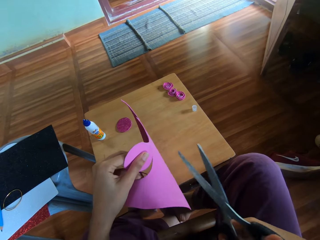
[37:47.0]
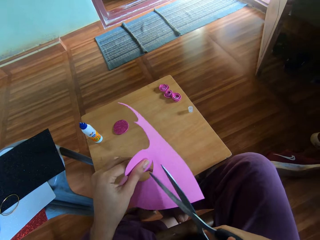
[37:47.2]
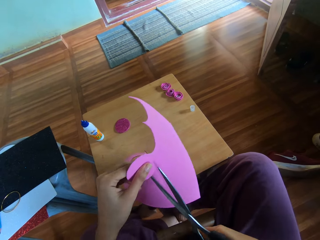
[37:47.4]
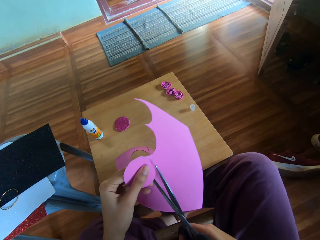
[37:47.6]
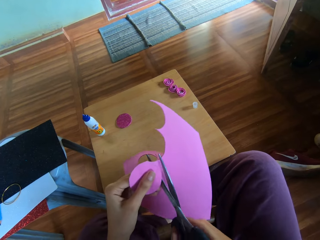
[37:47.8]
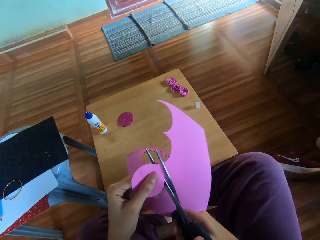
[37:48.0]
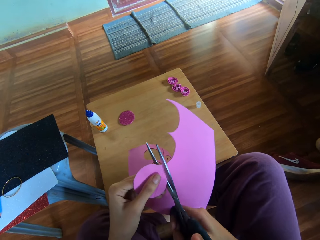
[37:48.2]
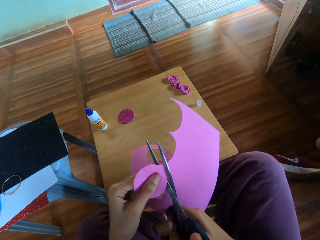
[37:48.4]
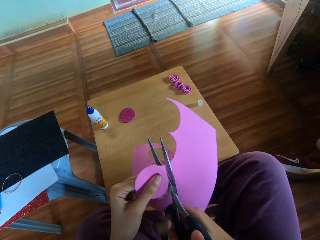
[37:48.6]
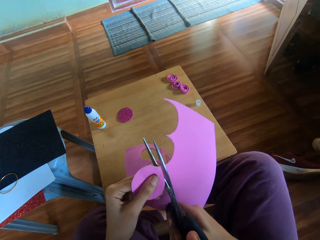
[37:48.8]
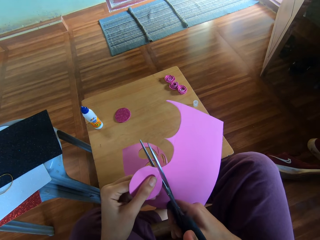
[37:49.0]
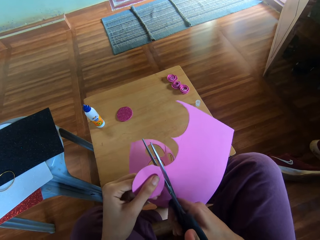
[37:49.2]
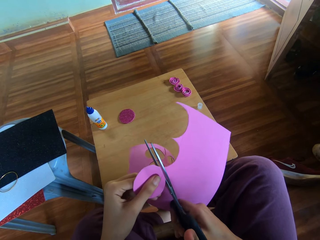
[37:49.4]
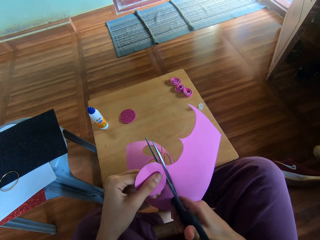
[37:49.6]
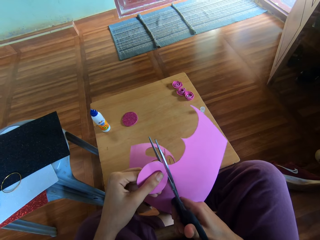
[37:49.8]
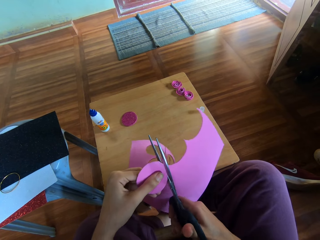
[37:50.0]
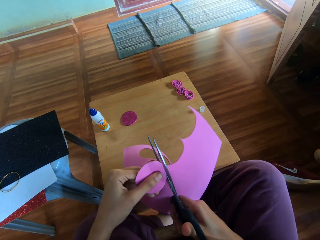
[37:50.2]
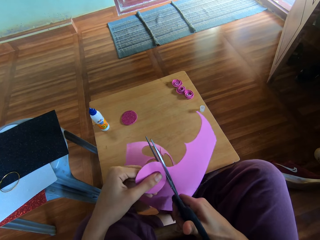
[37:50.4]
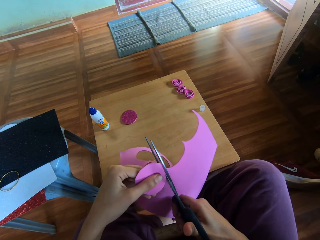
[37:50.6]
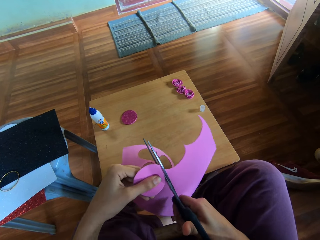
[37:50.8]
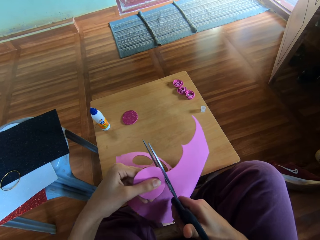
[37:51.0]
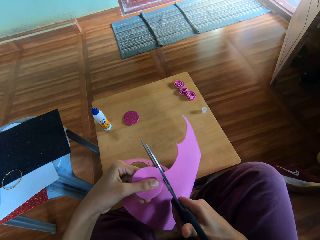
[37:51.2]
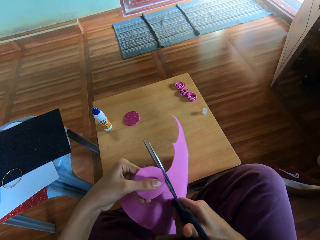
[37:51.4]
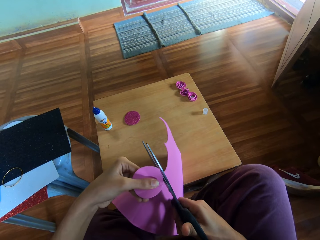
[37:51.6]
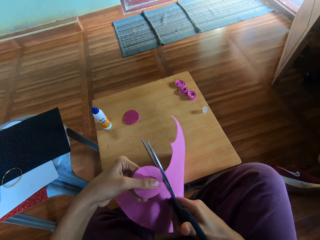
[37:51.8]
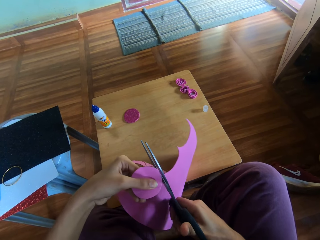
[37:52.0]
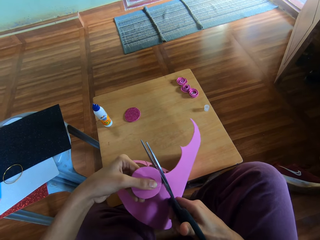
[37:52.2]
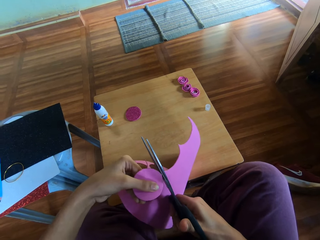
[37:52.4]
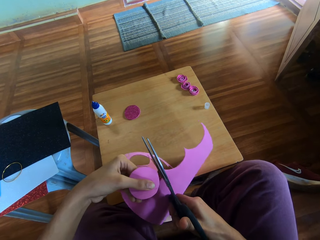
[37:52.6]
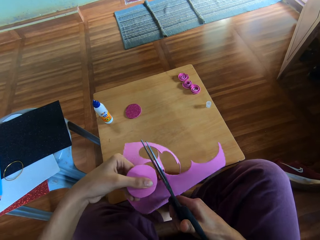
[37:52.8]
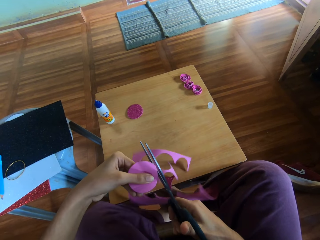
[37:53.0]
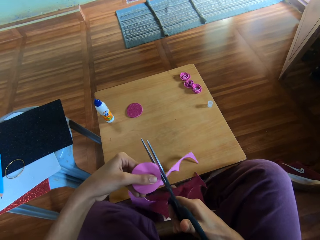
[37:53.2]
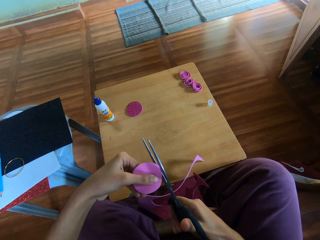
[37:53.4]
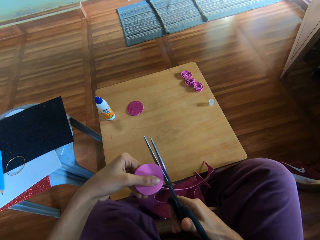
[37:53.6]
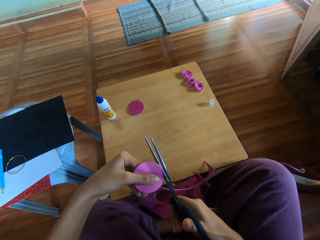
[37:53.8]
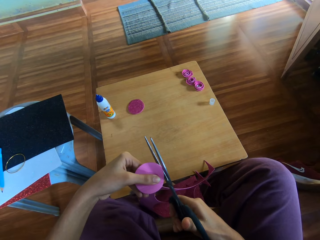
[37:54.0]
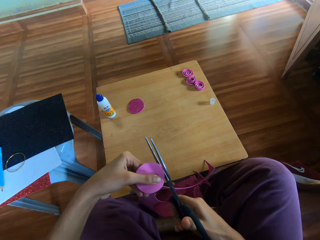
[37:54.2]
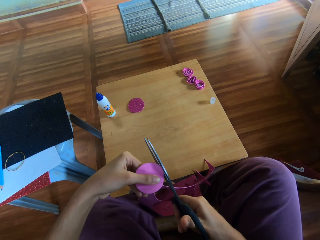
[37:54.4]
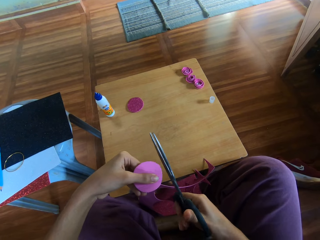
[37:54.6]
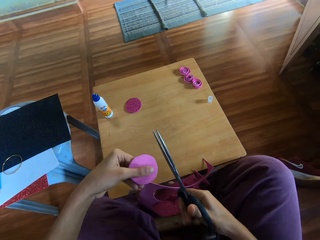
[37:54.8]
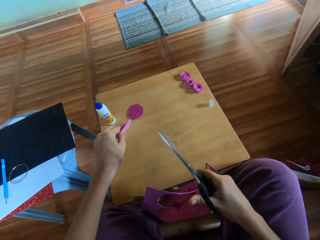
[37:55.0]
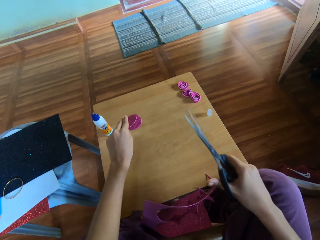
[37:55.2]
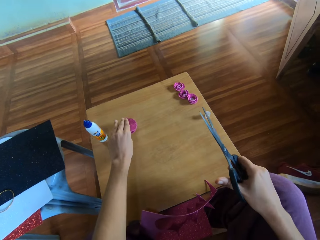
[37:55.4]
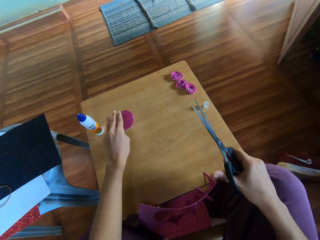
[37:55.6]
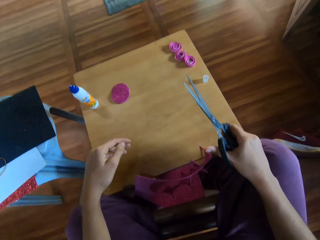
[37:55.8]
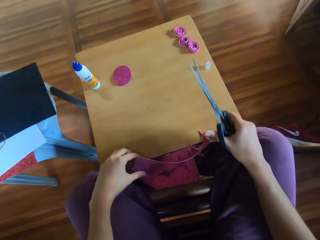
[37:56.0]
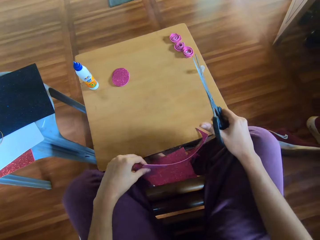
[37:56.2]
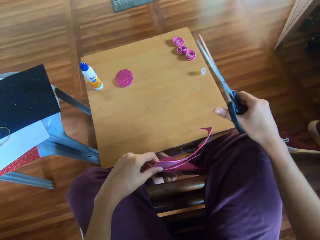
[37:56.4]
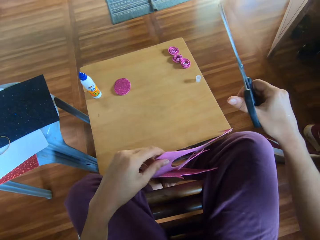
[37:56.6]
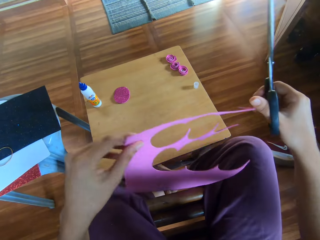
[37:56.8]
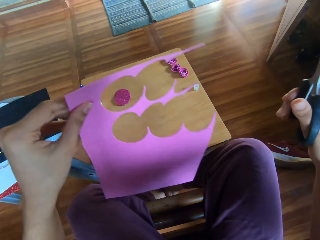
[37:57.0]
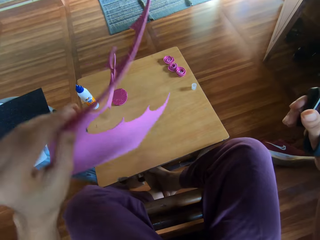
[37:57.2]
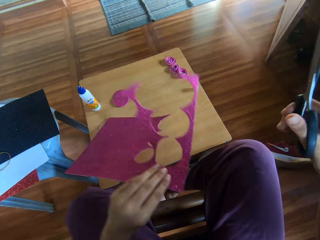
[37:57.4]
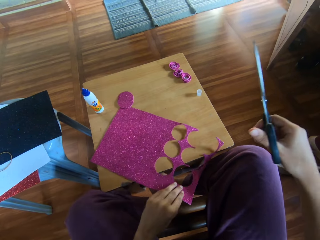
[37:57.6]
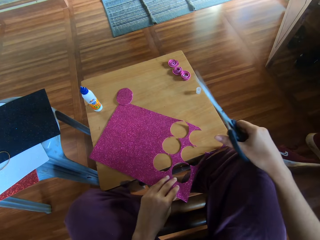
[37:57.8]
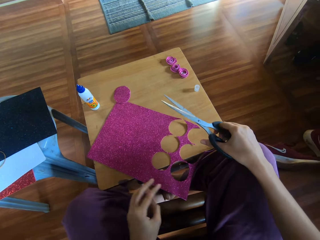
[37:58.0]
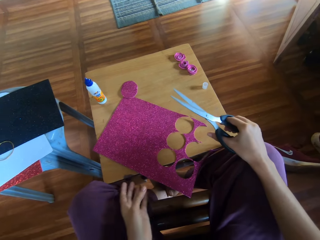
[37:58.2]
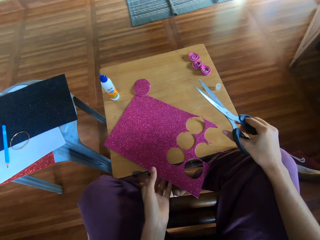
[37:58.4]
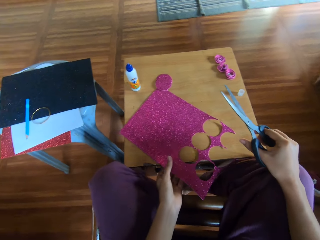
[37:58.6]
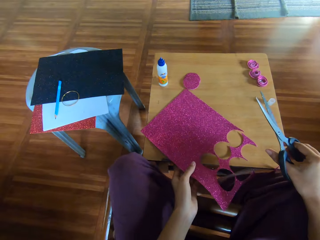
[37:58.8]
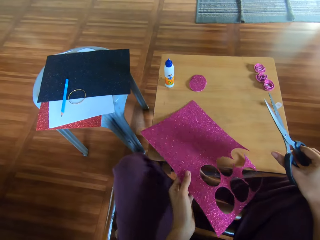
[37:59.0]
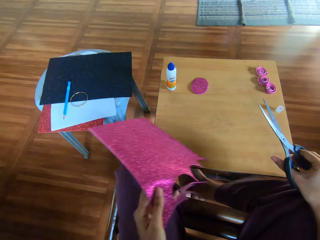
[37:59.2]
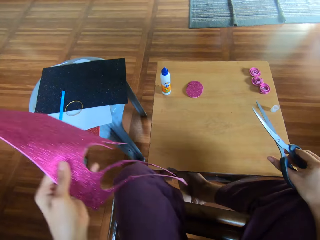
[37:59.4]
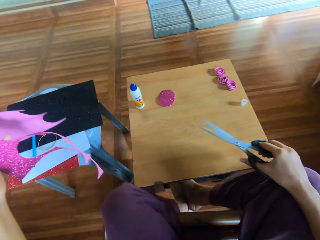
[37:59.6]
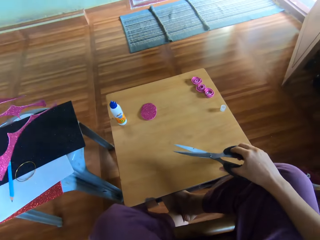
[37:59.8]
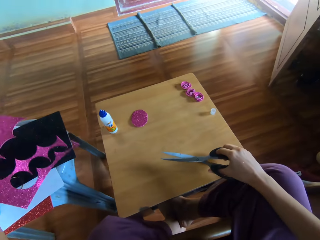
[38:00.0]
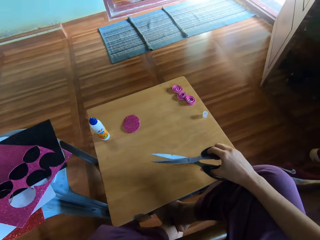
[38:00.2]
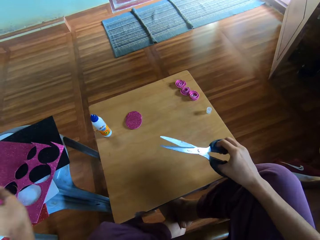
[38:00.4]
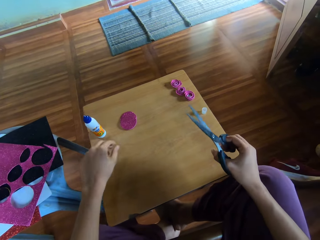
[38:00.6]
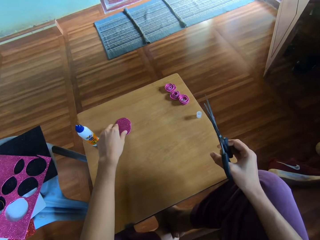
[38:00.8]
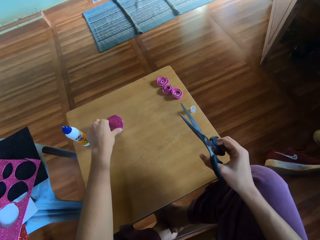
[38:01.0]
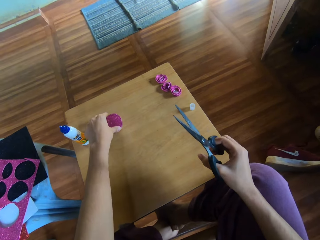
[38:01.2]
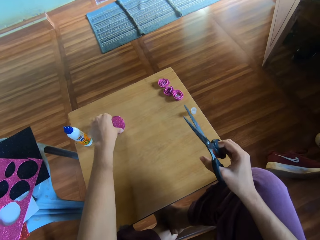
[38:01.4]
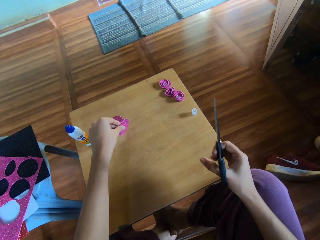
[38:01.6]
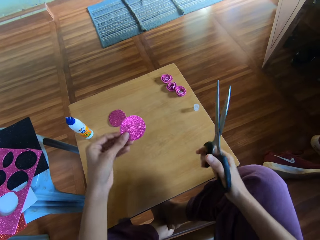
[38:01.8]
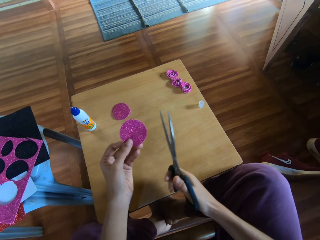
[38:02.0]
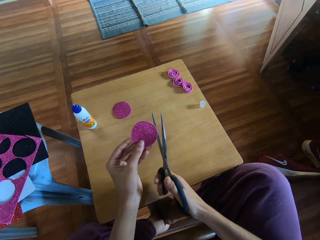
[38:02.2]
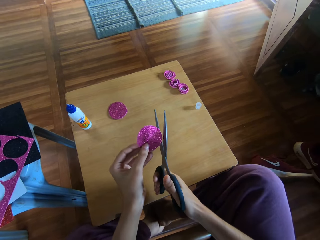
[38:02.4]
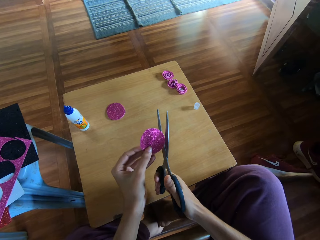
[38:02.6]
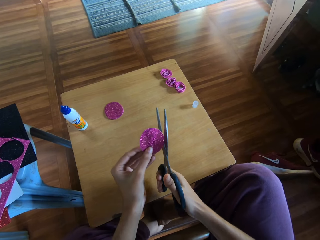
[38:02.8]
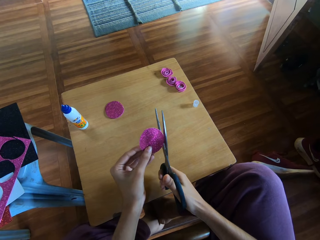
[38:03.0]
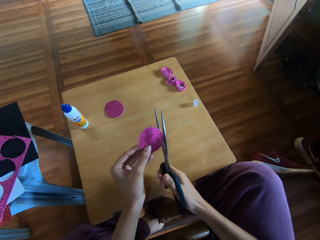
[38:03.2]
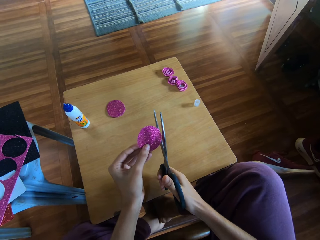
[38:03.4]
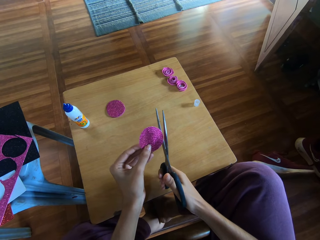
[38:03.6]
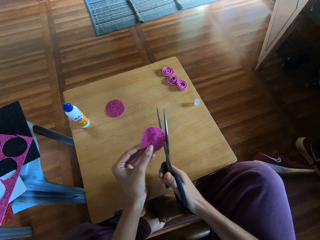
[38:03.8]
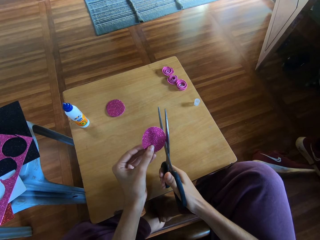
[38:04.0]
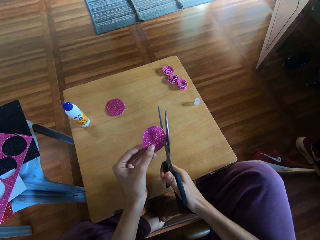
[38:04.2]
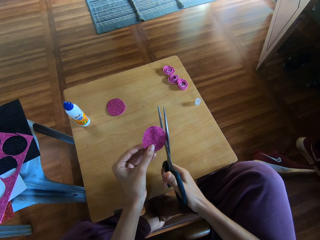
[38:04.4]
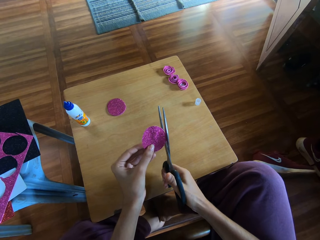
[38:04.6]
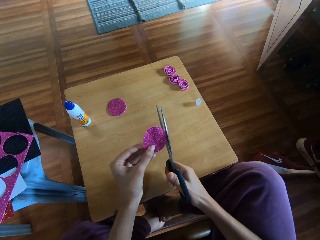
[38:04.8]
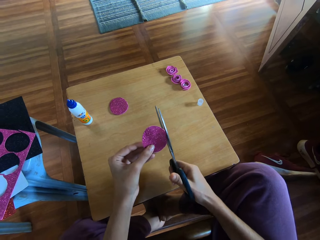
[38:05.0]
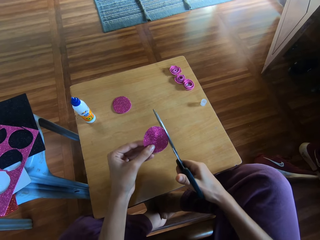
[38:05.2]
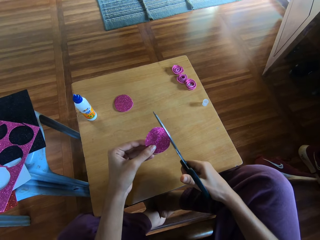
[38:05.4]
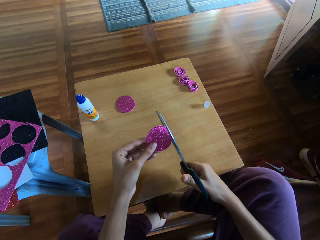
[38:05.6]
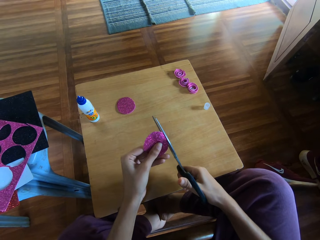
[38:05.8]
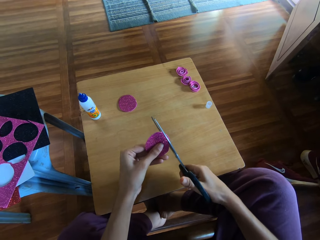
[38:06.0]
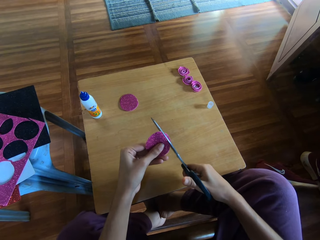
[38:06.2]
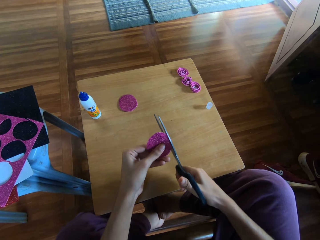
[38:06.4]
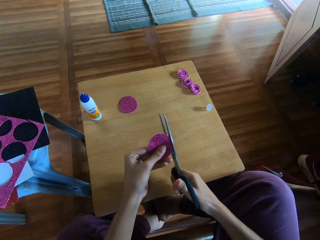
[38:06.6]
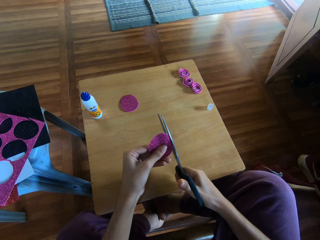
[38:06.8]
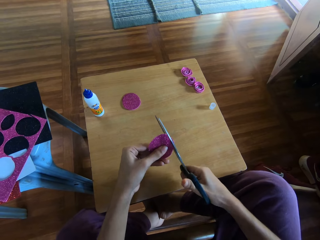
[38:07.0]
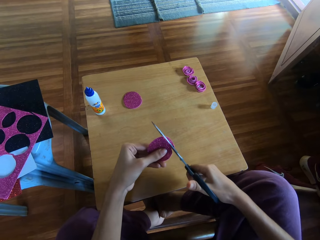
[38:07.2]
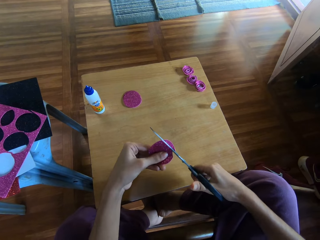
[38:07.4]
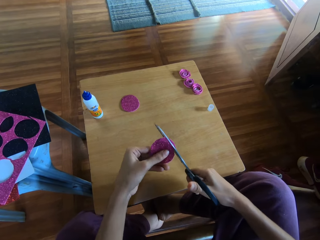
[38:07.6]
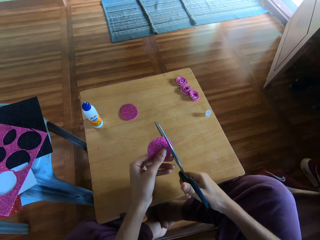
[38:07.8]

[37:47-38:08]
The camera wearer cuts the paper with the scissors in her right hand. She drops the paper on the table with her left hand. She picks up the paper with her left hand. She drops the paper on the table with her left hand. She picks up the paper from the table with her left hand. She drops the paper on the table with her left hand. She picks up the paper from the table with her left hand. She cuts the paper with the scissors in her right hand.
